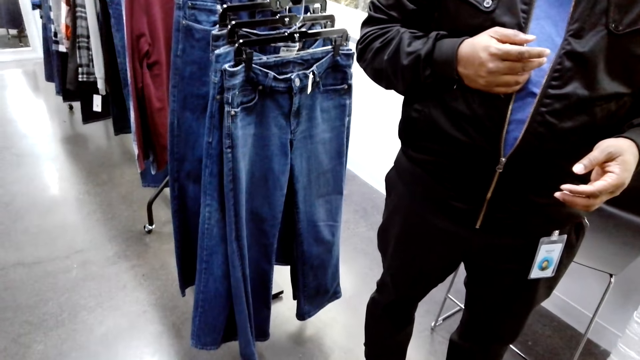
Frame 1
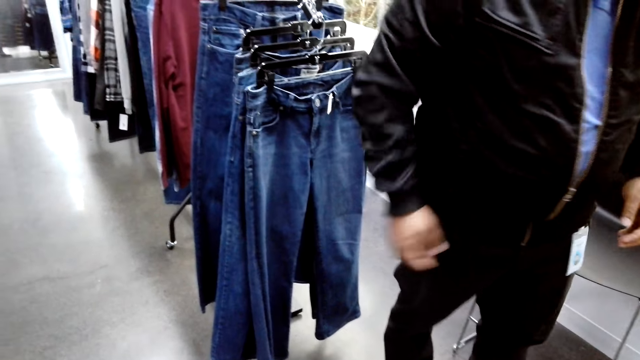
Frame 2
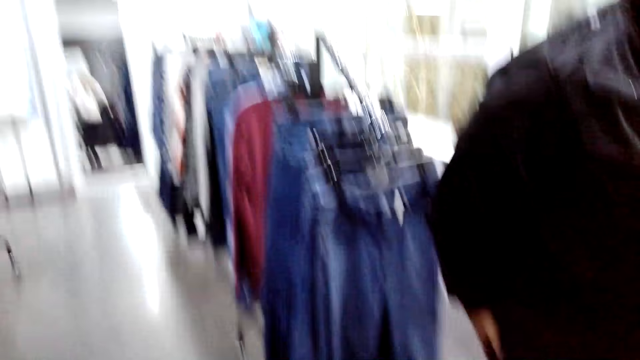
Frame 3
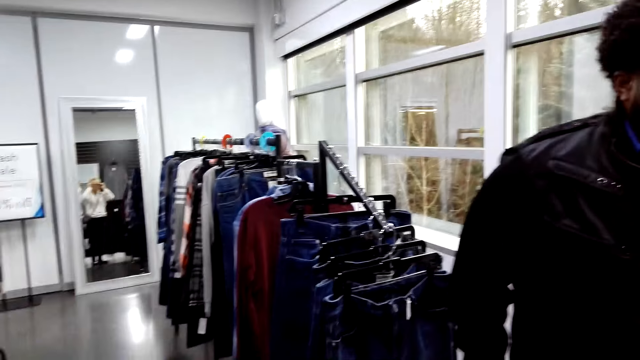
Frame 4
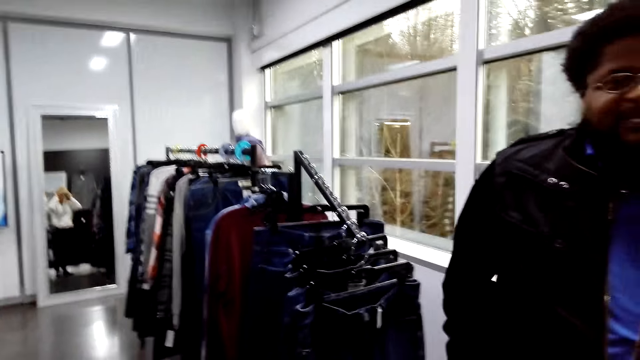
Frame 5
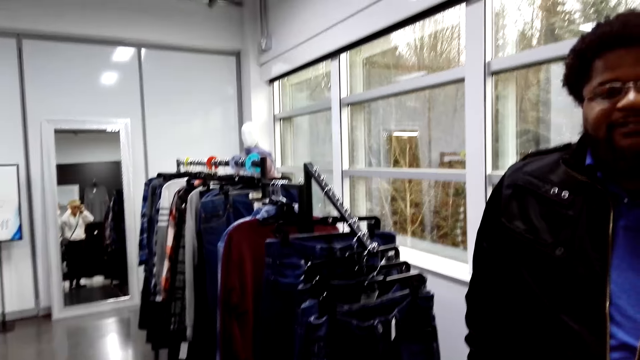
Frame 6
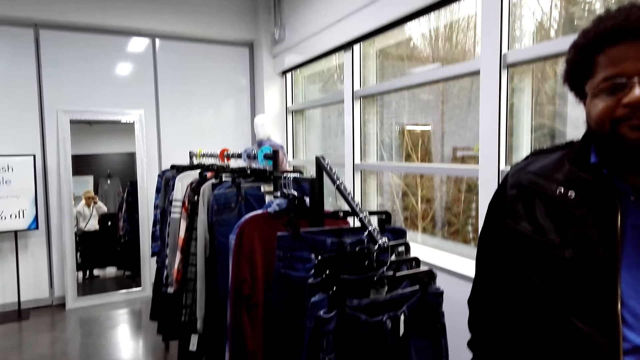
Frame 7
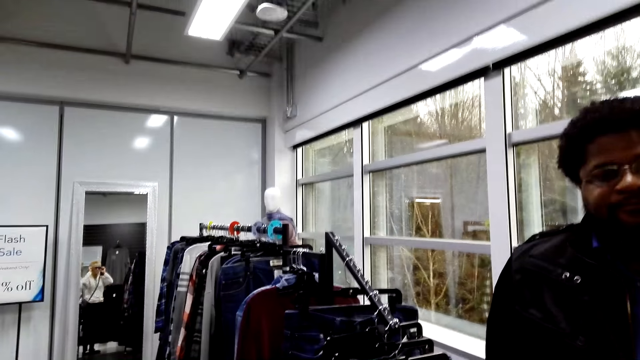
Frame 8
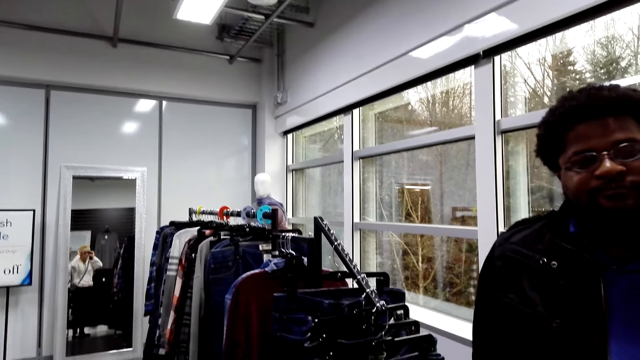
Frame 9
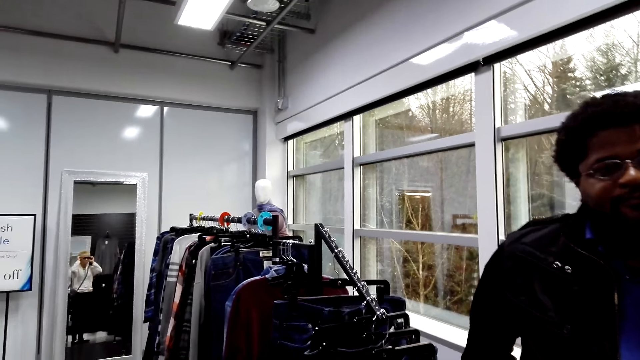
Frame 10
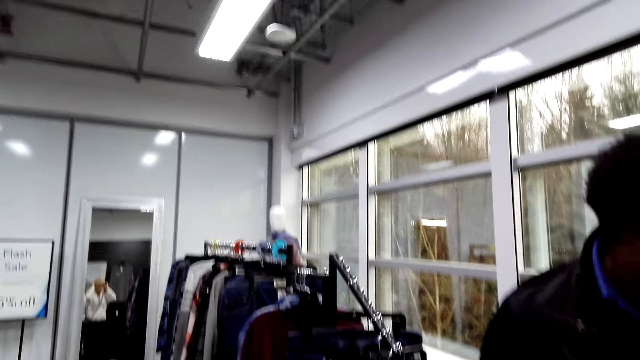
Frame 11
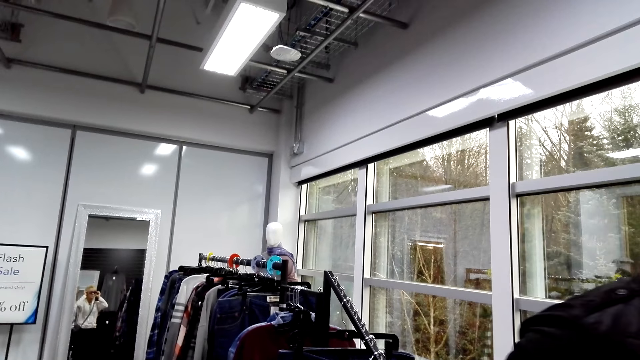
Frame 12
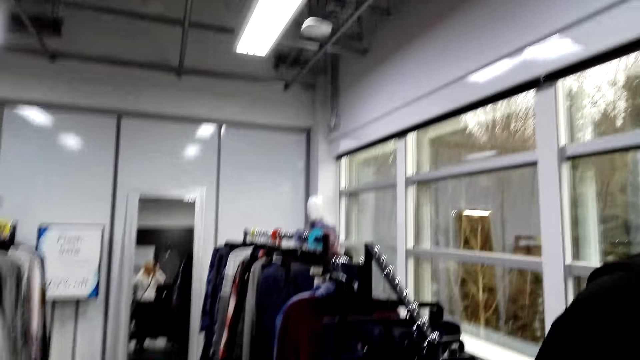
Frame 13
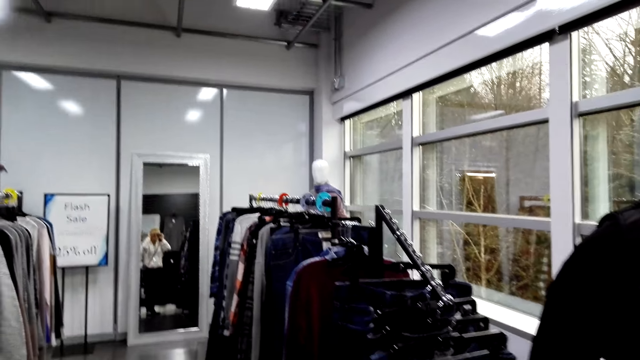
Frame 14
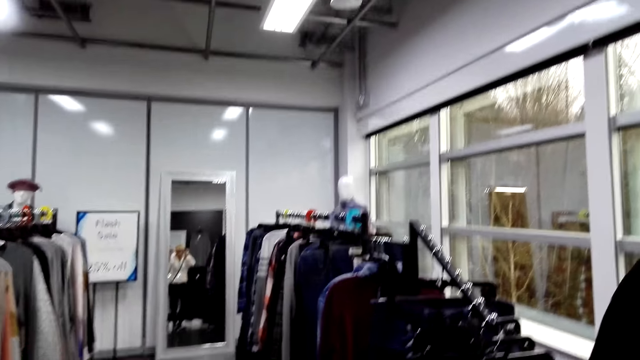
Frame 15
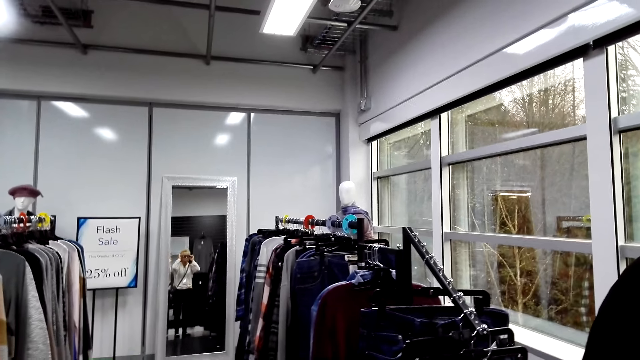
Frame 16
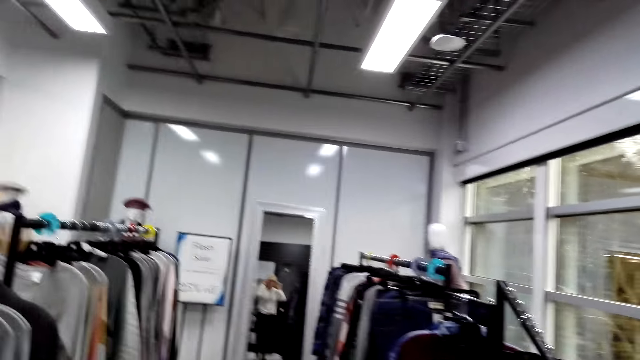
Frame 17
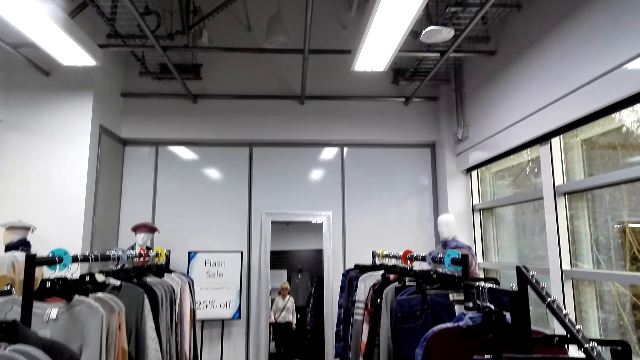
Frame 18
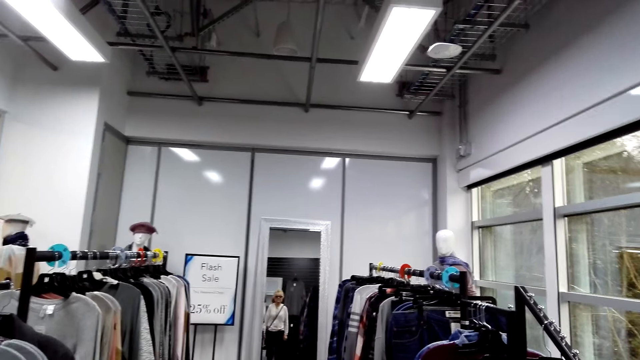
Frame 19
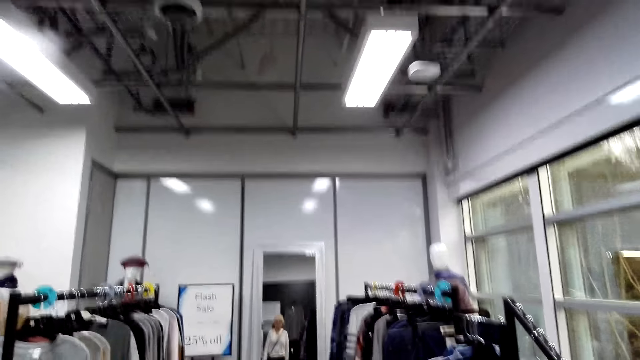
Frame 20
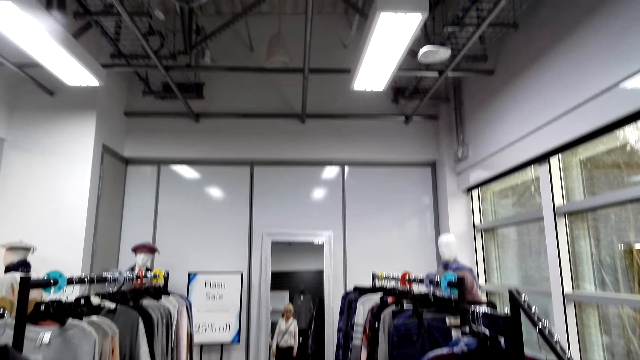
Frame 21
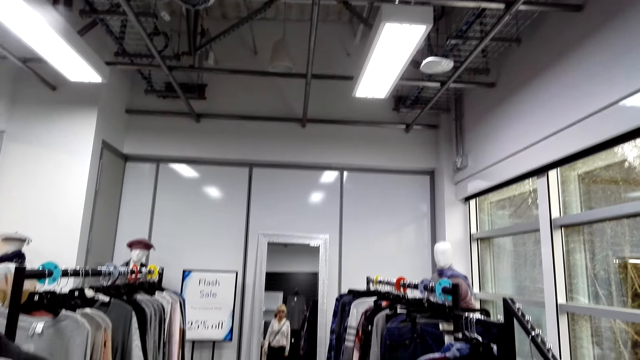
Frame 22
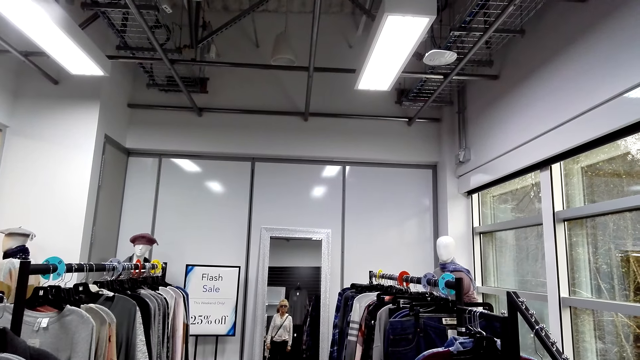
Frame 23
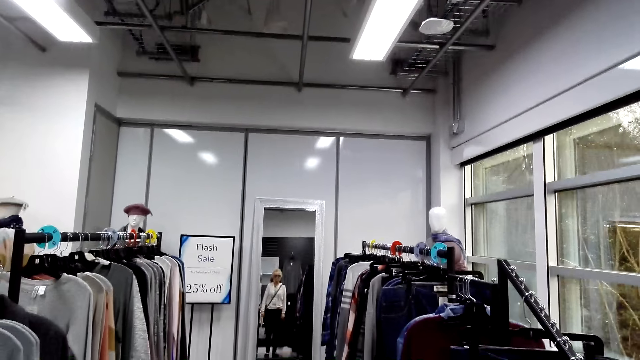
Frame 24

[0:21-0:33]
A woman looks at the mirror.

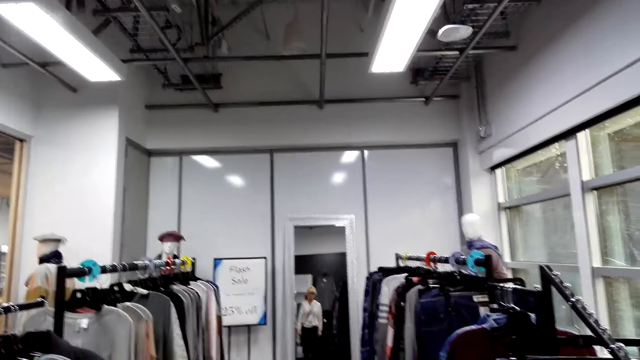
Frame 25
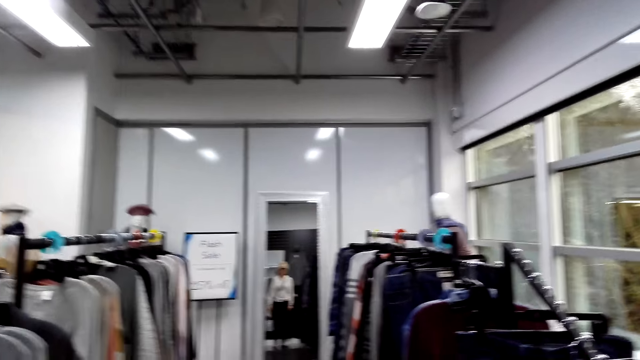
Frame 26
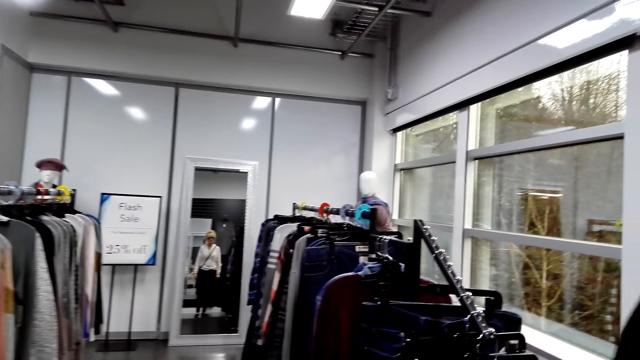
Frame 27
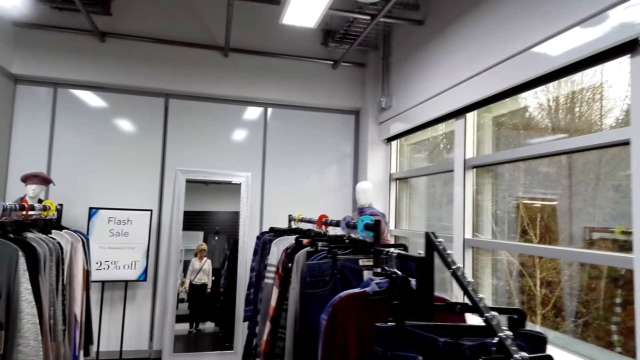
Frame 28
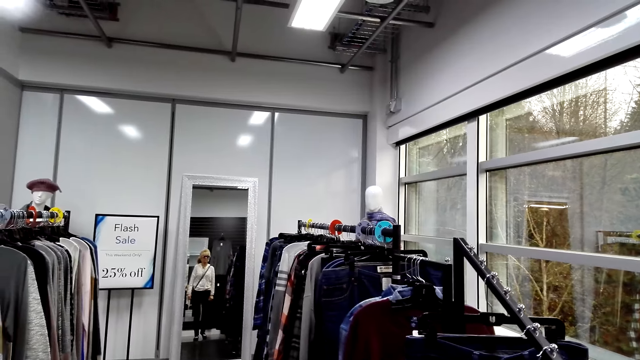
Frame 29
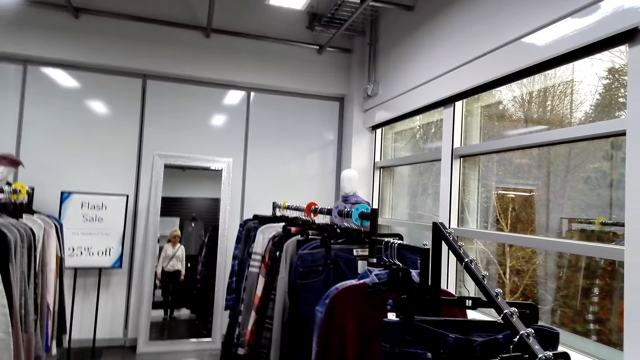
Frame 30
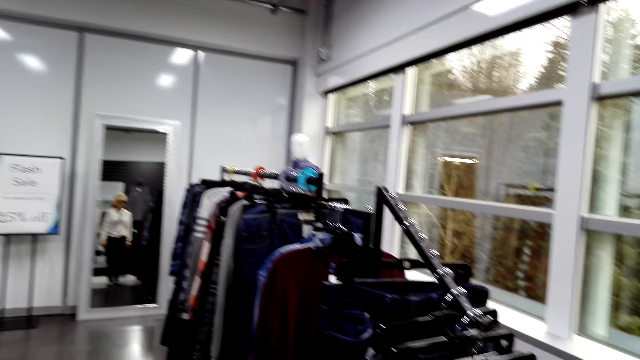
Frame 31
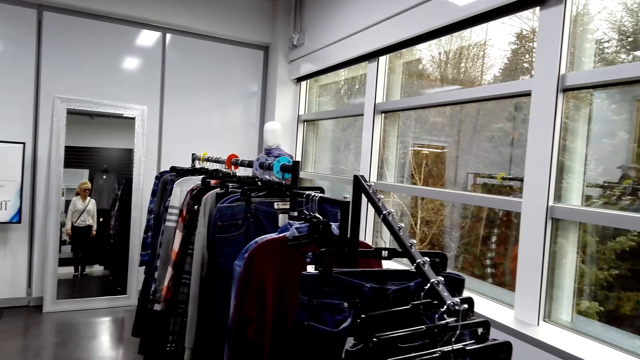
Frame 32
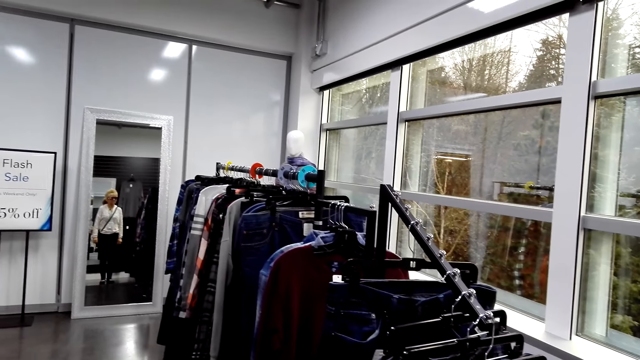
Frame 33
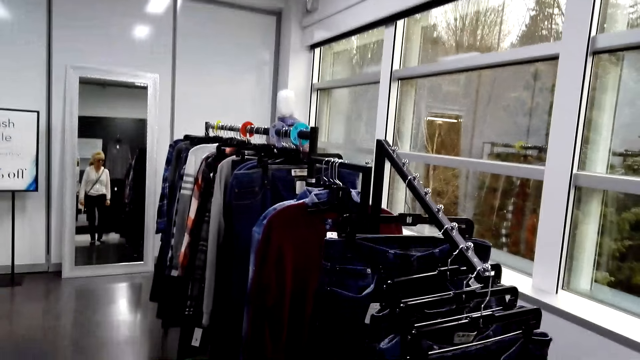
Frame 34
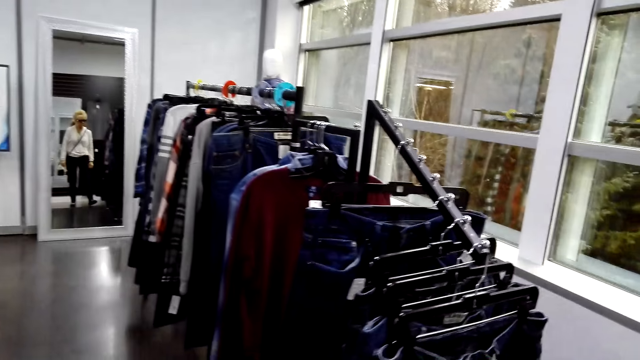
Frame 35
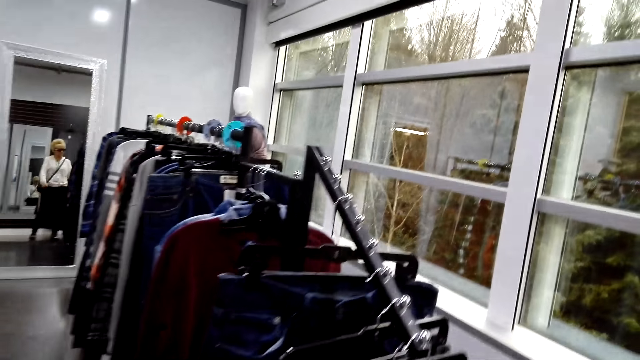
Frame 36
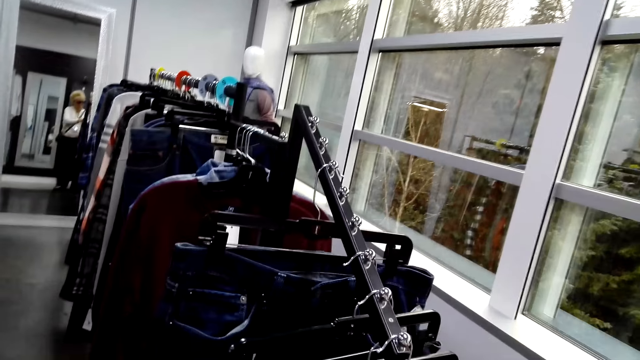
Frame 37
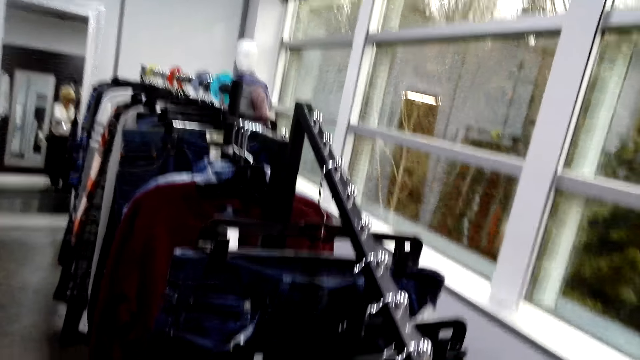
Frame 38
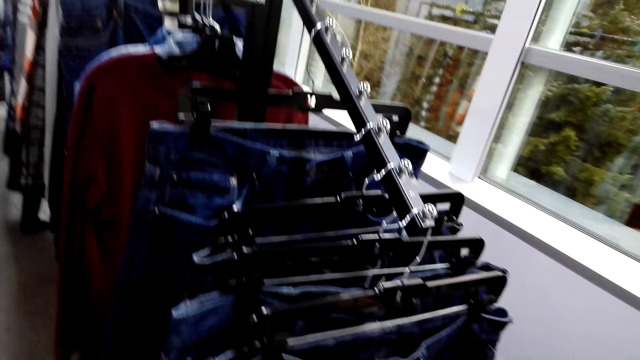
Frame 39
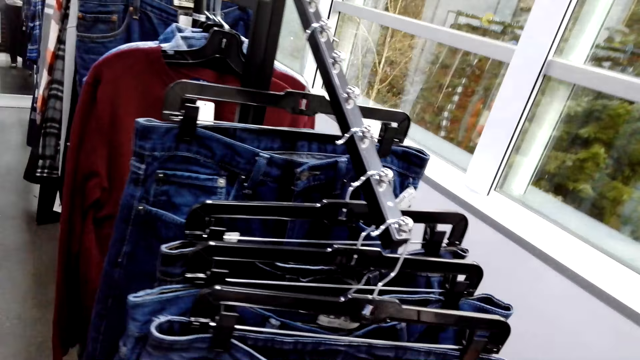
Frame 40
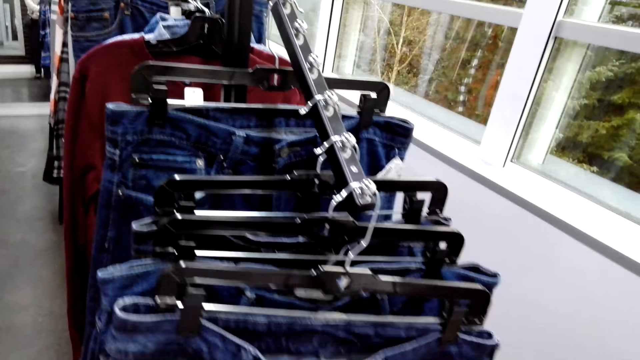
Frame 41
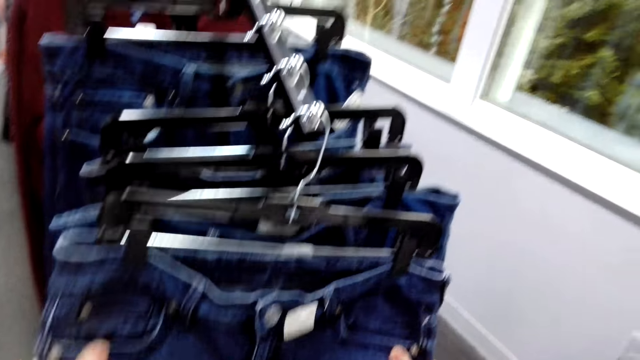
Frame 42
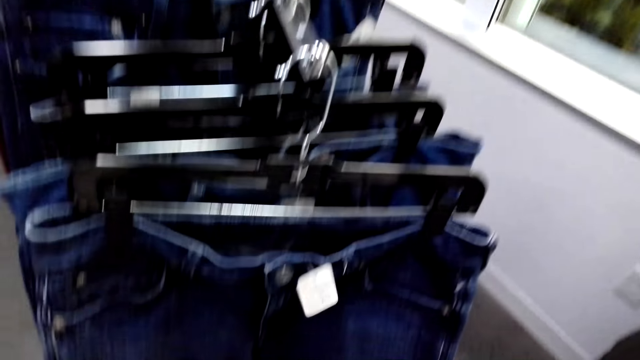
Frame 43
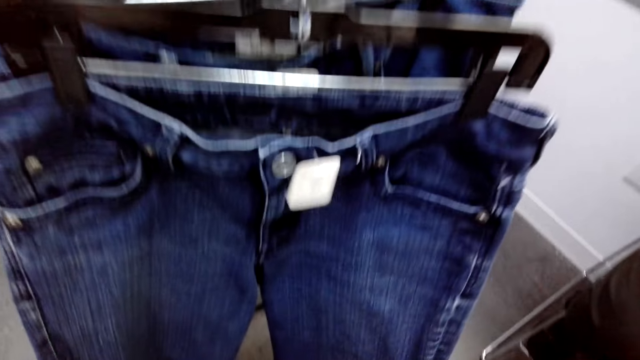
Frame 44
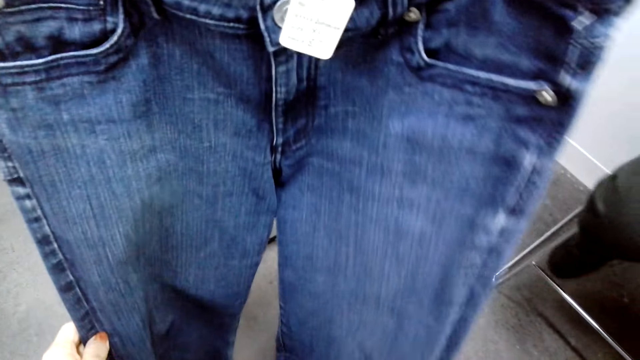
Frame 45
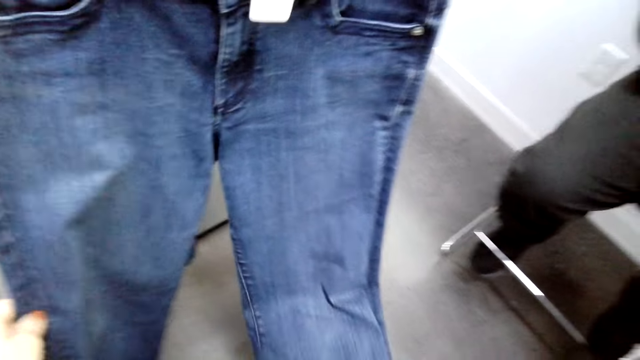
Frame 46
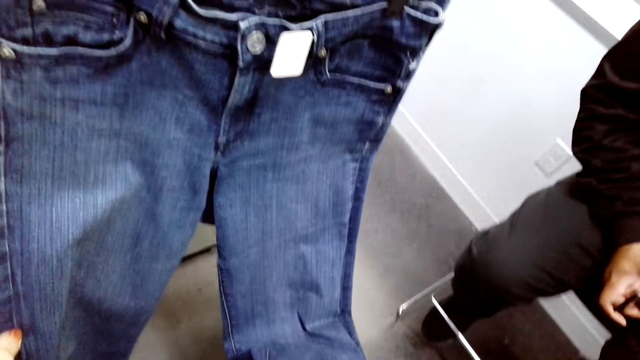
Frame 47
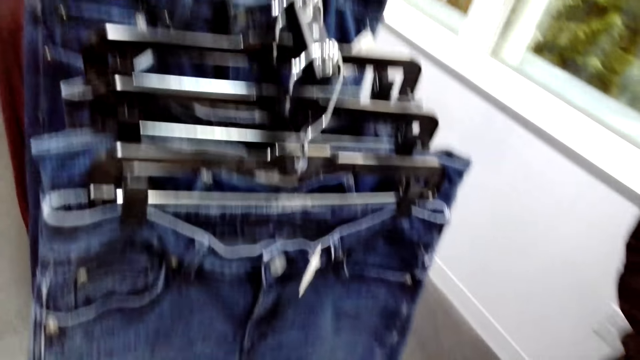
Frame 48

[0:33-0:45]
The camera wearer walks around. They look at the jeans.
